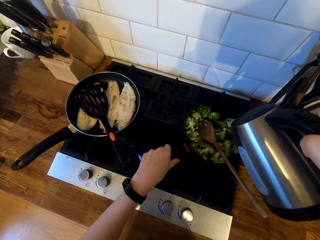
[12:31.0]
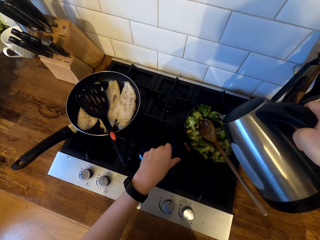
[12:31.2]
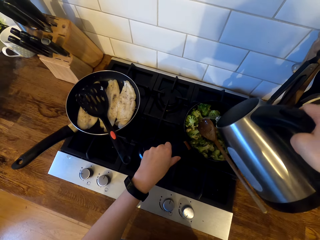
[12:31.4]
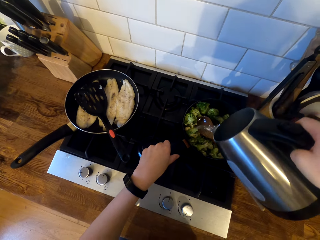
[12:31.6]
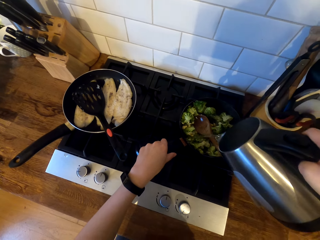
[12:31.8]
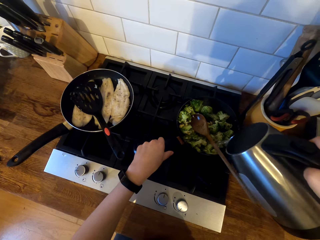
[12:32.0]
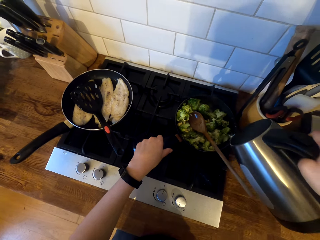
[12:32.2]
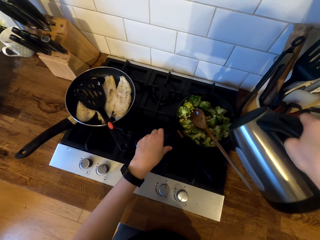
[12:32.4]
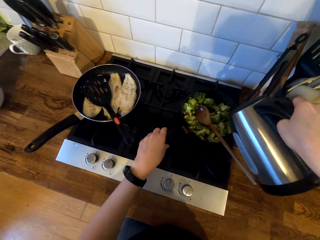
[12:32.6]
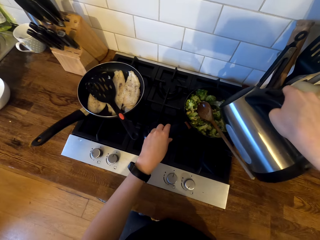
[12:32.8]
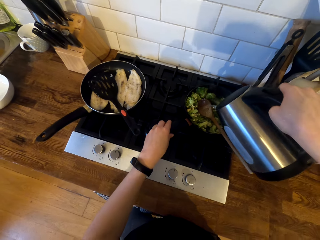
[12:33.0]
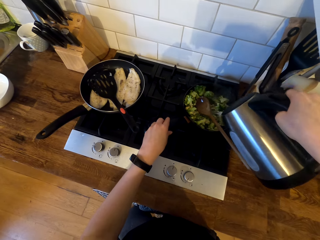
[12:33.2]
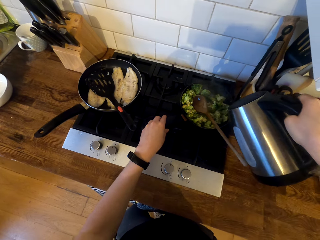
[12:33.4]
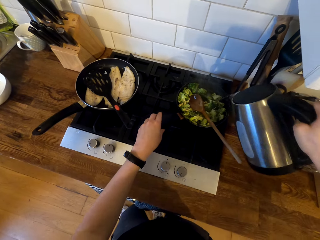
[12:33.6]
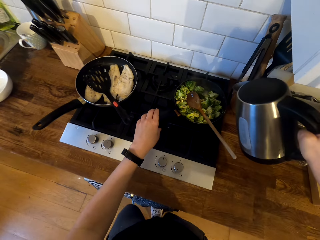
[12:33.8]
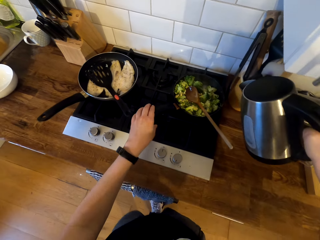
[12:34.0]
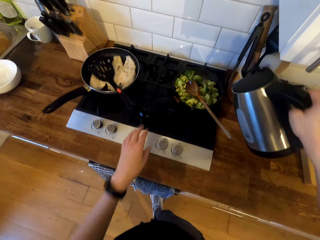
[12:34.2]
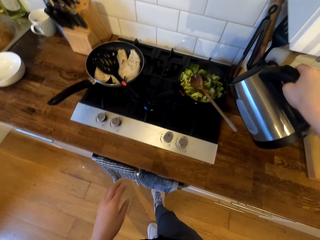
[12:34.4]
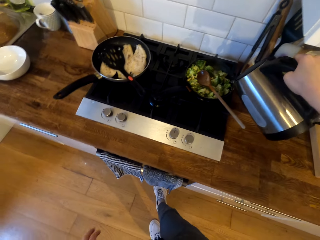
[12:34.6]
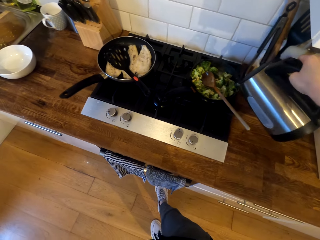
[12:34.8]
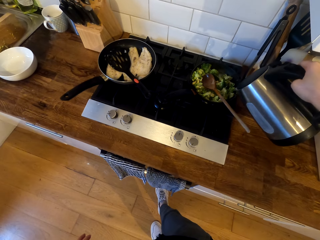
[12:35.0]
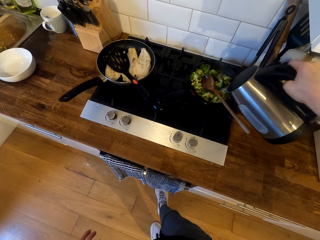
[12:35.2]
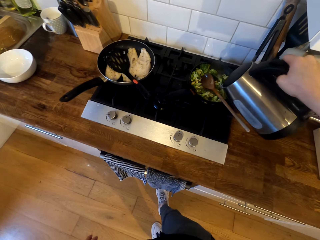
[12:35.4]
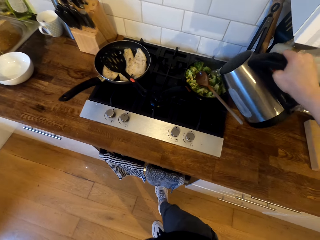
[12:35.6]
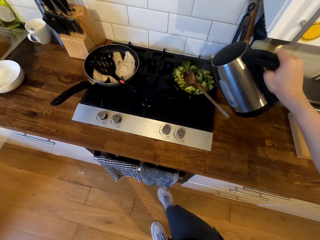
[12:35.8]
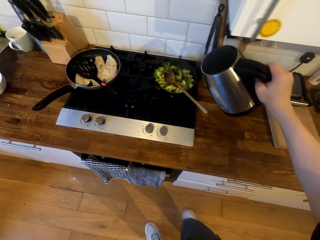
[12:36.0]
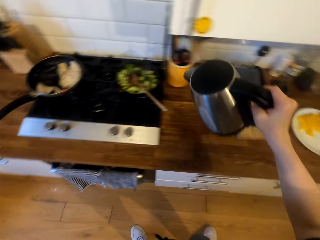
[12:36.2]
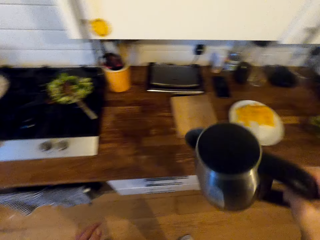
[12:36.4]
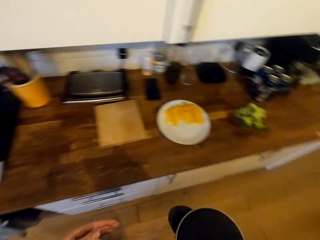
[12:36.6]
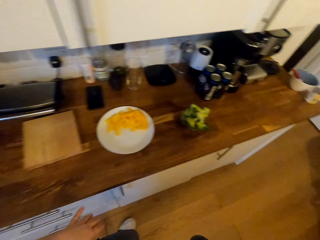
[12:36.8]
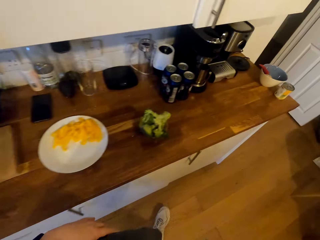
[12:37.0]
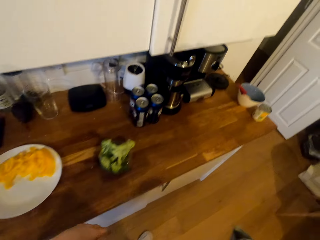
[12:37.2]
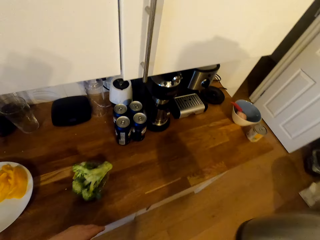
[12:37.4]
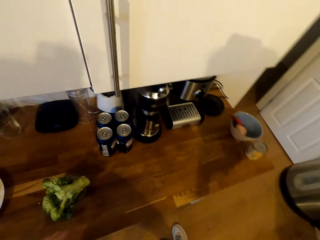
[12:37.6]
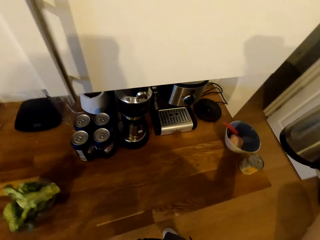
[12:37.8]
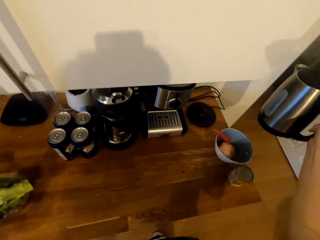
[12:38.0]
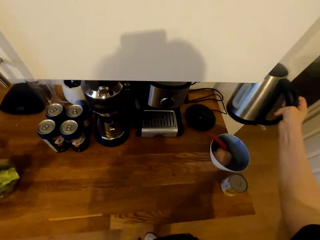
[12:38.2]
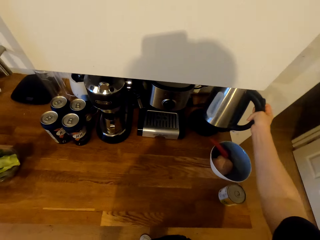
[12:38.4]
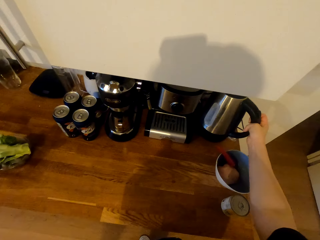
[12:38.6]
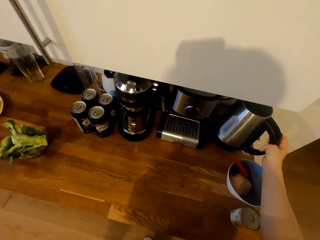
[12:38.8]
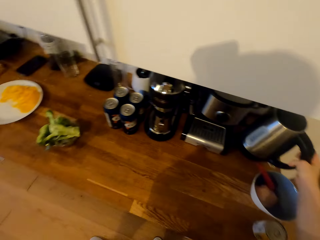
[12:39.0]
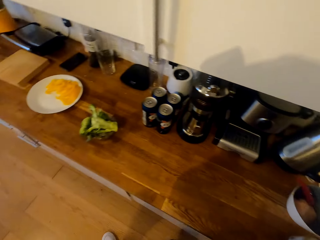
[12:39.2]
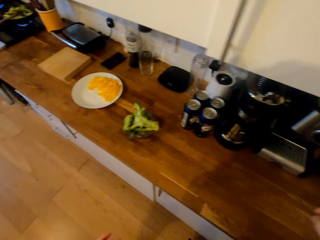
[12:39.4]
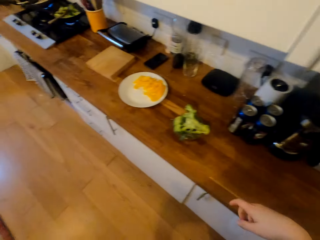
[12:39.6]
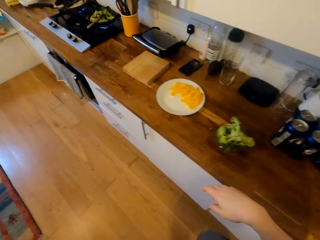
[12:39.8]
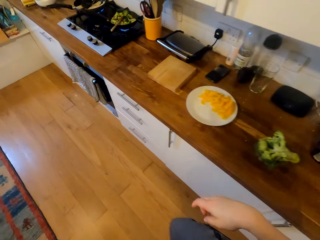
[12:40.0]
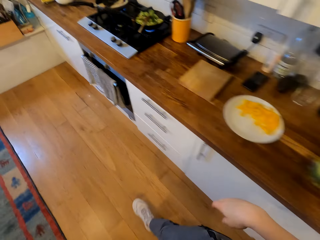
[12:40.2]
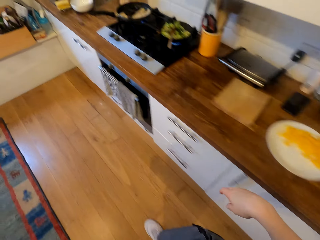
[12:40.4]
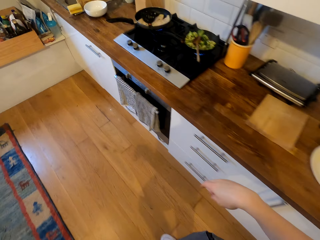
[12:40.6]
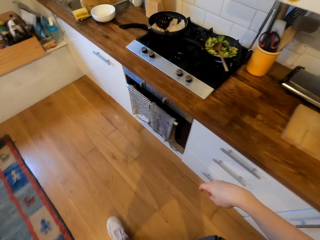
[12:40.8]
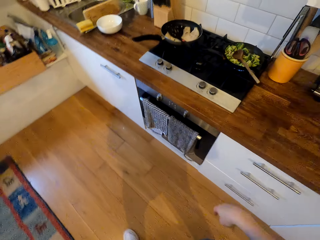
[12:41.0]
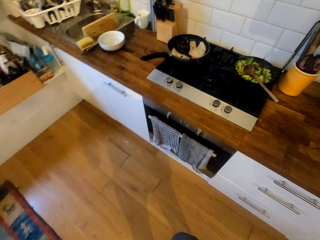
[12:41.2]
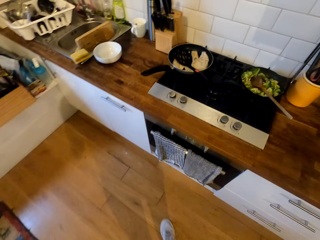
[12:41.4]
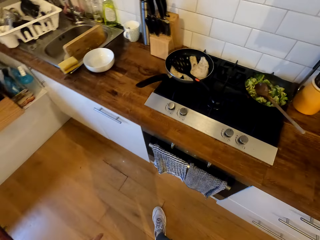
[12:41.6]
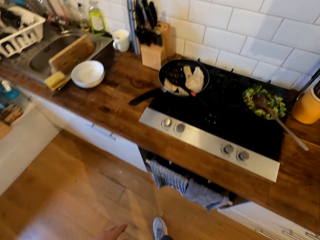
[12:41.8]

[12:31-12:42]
The camera wearer pours hot water on the broccoli. They pull the kettle downwards. They walk in the kitchen. They place the heater jug on the non-slip base. They walk in the kitchen.

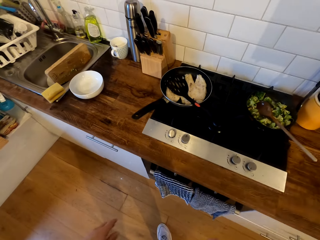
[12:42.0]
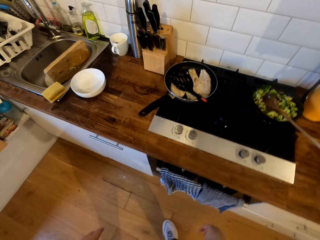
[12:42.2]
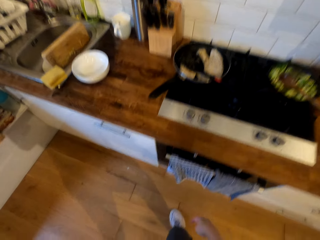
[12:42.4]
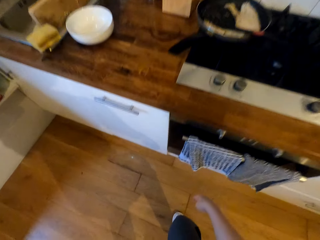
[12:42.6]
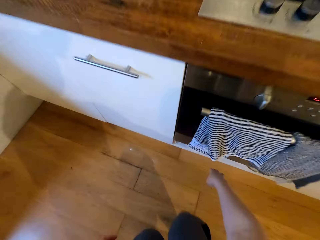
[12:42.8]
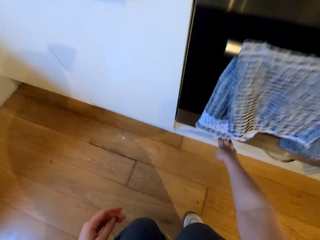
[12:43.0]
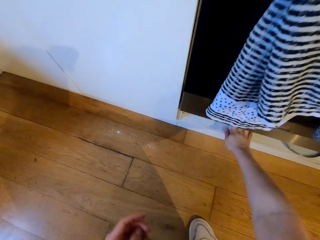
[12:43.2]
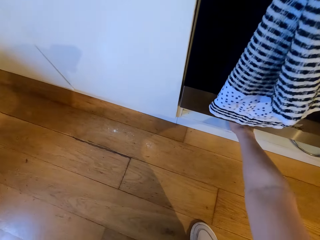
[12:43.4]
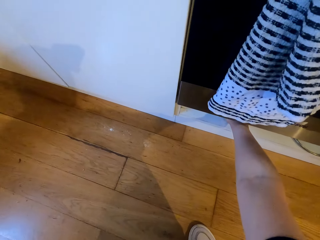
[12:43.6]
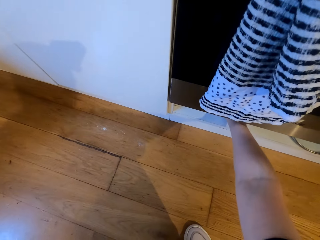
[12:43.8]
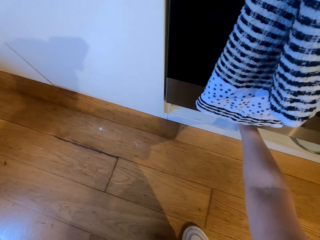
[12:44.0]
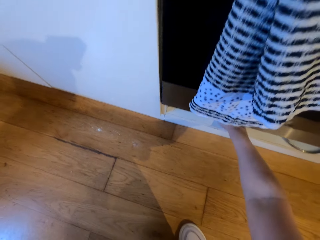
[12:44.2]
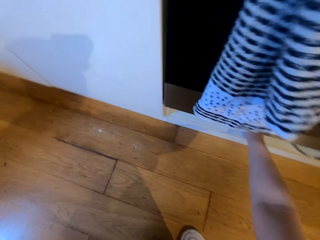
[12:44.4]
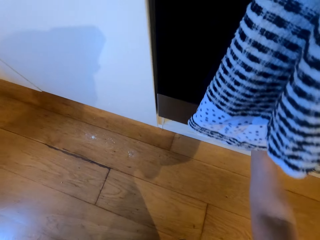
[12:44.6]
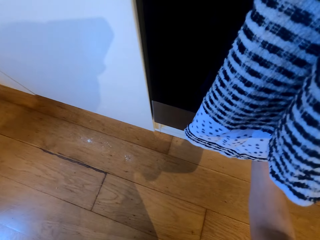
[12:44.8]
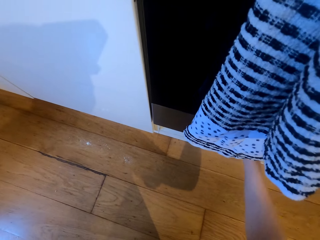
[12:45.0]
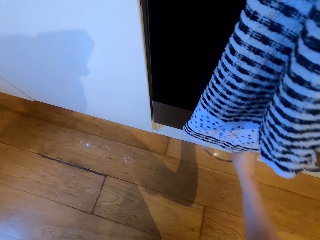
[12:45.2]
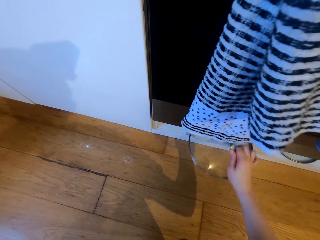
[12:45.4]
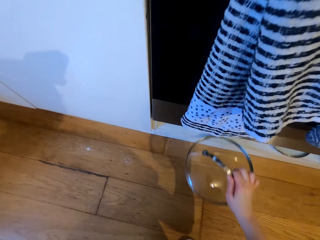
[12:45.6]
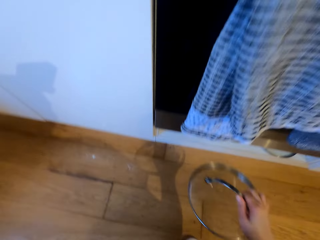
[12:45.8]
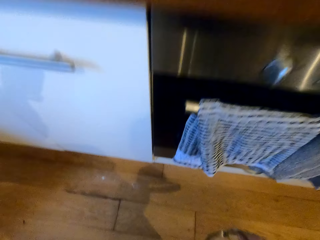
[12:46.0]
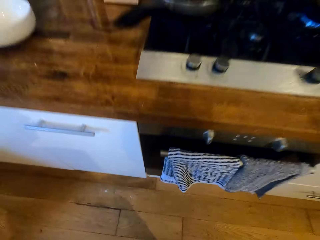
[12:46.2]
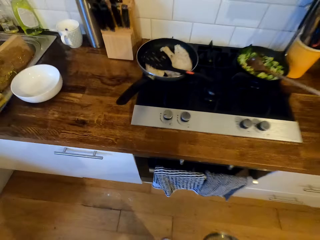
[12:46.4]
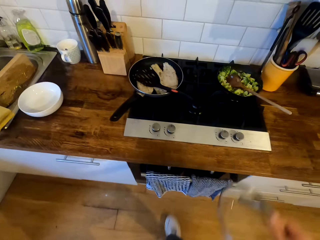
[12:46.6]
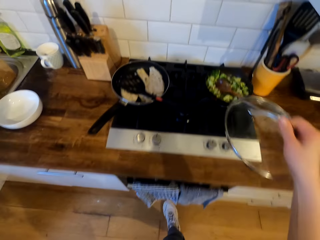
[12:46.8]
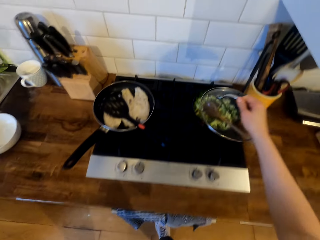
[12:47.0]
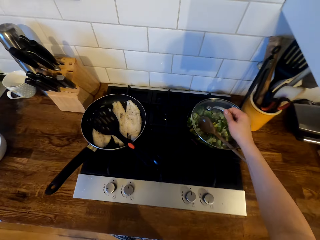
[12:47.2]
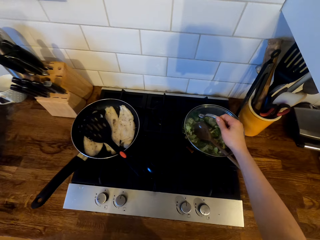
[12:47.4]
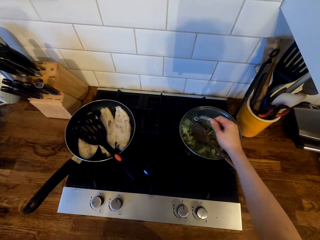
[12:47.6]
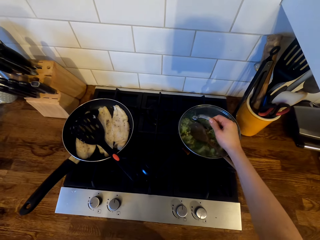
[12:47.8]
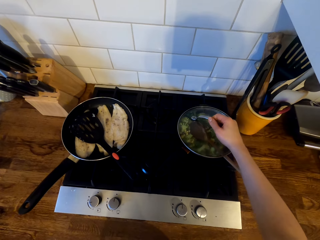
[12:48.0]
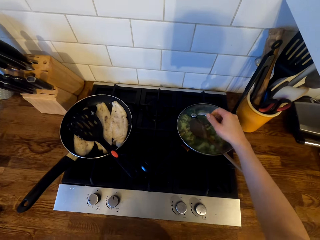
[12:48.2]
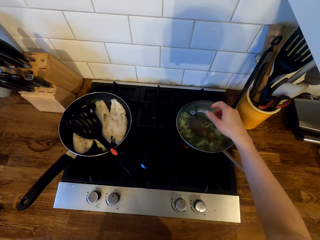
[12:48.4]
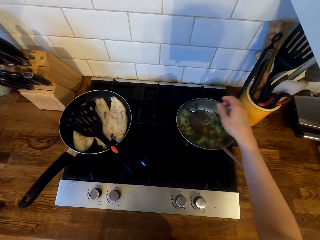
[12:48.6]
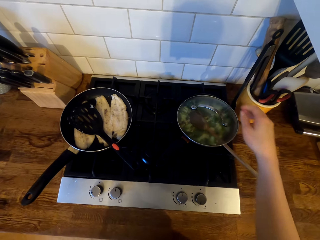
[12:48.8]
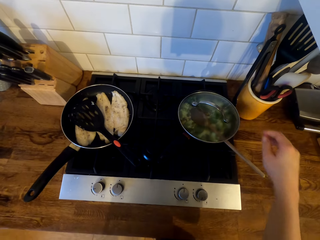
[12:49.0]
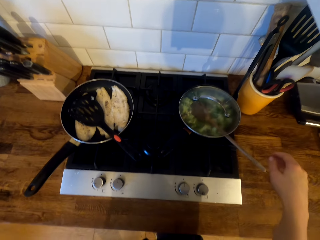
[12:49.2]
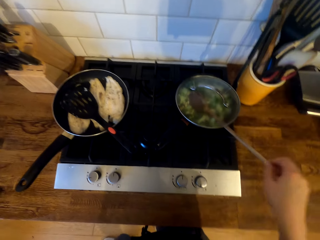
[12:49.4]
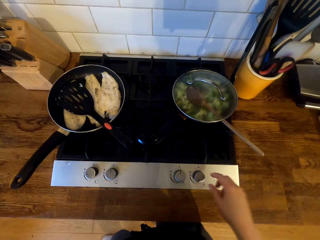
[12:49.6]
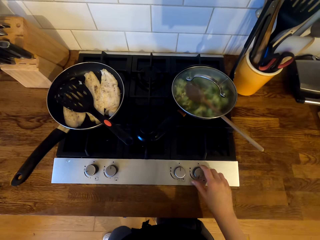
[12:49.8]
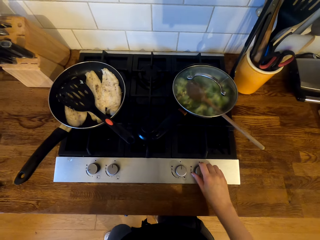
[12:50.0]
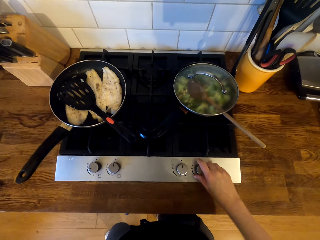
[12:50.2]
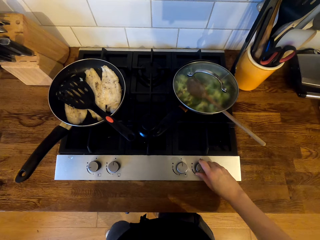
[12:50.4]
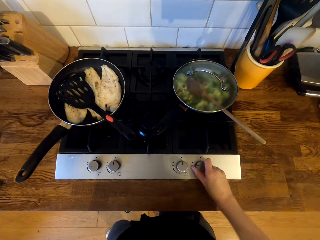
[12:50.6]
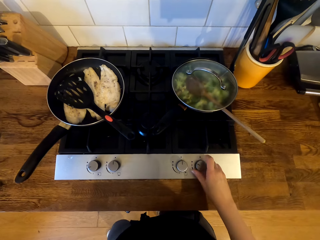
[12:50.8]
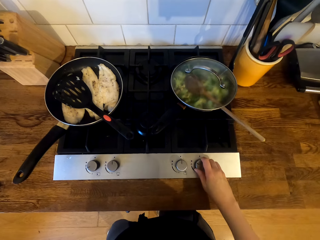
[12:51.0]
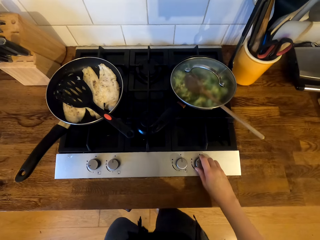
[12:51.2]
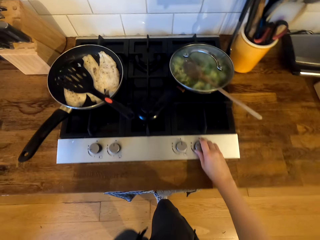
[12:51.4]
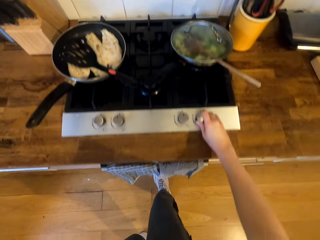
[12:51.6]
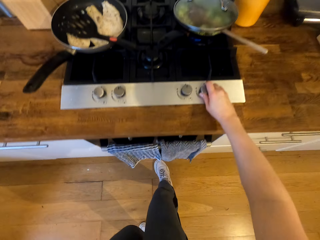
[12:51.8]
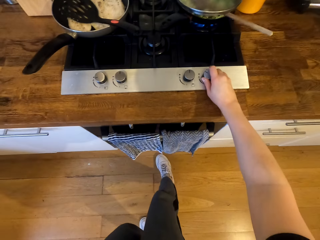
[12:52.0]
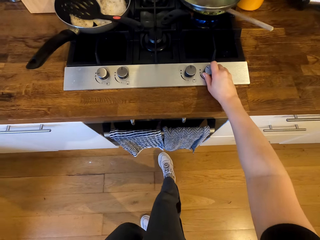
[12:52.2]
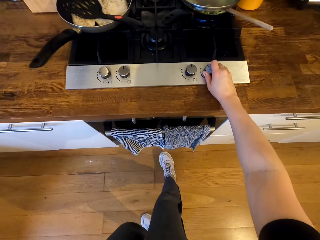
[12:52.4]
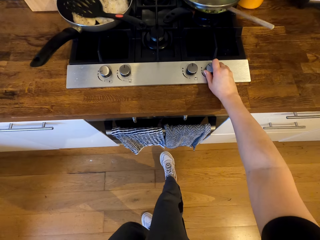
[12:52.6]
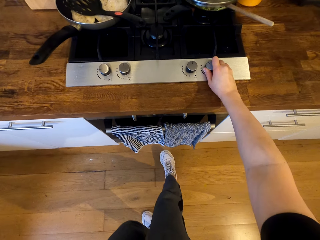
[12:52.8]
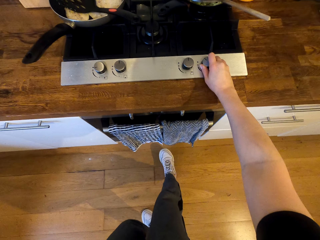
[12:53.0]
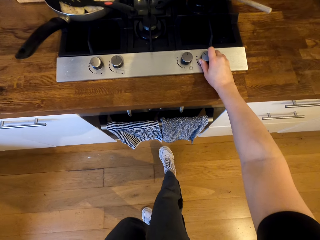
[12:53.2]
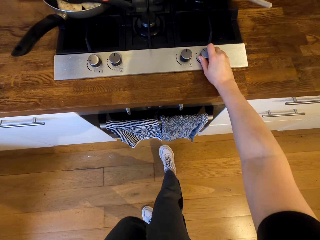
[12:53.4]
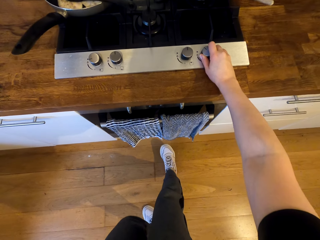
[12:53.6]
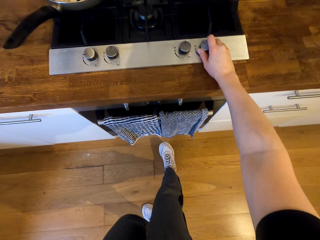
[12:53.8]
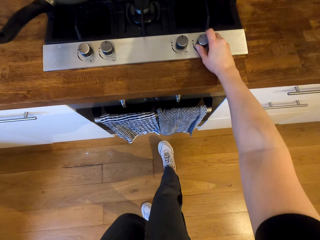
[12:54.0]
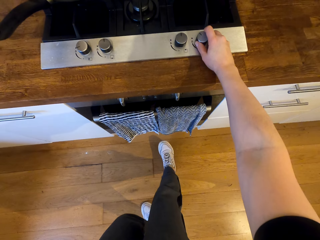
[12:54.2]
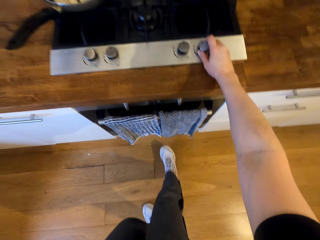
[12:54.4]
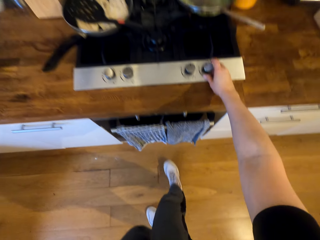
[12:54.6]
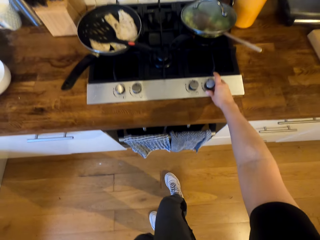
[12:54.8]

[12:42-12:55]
The camera wearer places her hand on the cabinet. She drags the lid from the cabinet. She holds the lid. She covers the broccoli in the frying pan. She adjusts the knob.
